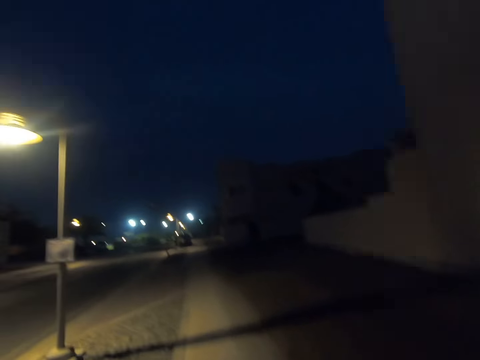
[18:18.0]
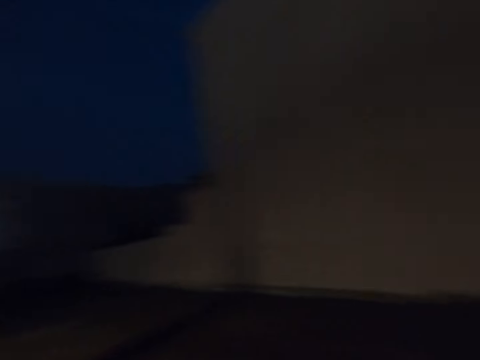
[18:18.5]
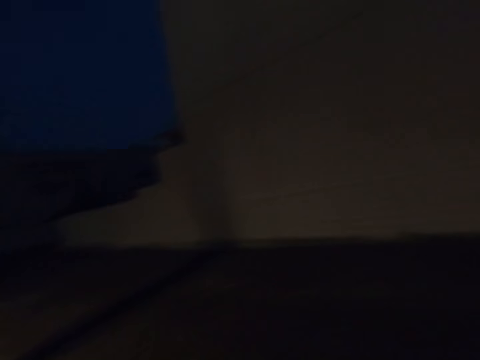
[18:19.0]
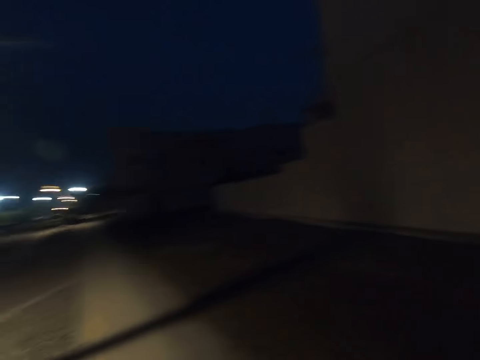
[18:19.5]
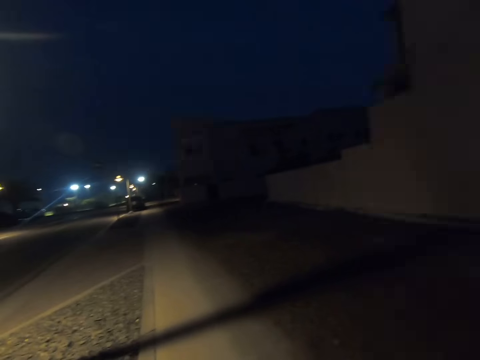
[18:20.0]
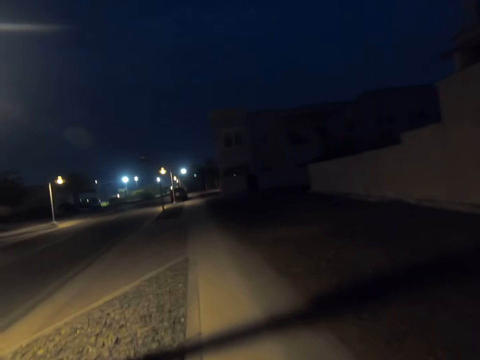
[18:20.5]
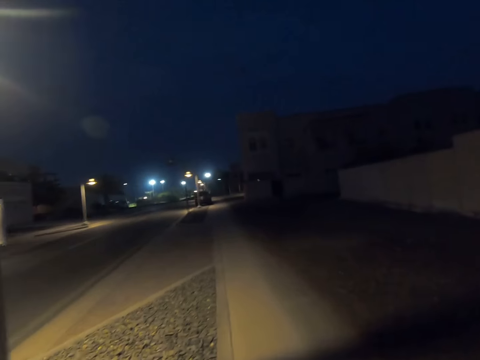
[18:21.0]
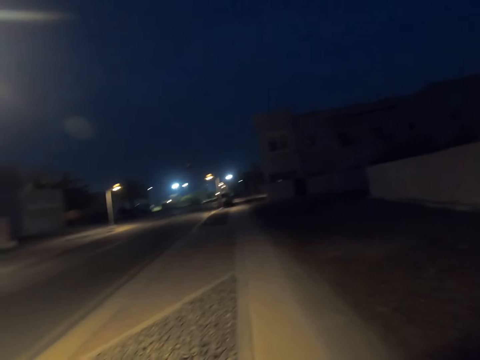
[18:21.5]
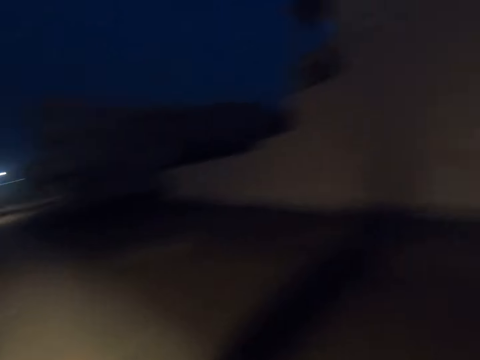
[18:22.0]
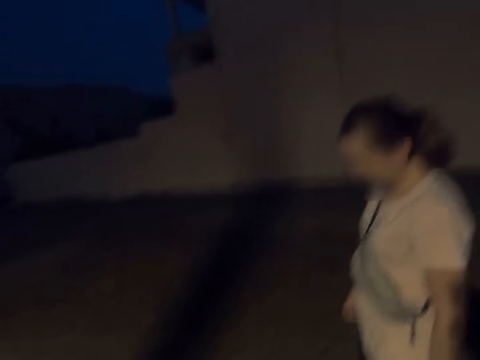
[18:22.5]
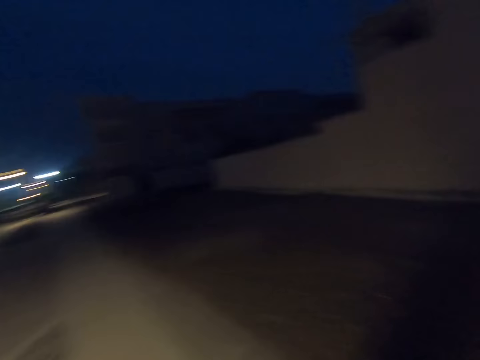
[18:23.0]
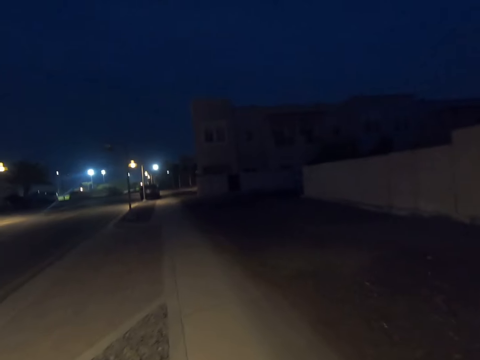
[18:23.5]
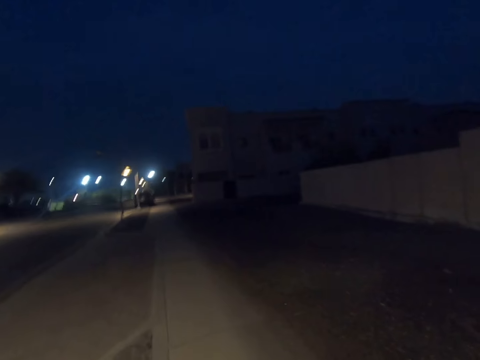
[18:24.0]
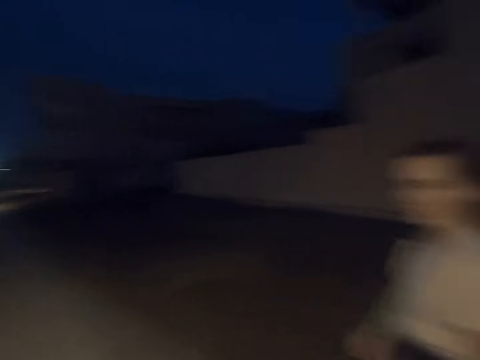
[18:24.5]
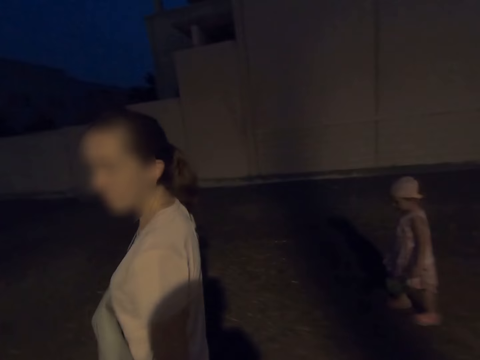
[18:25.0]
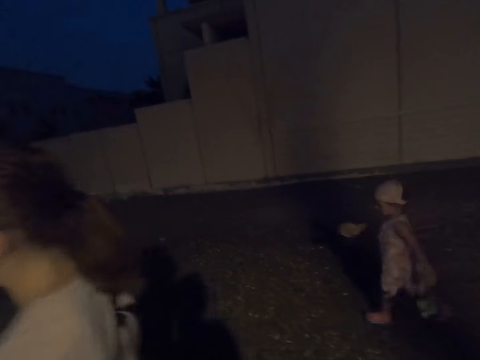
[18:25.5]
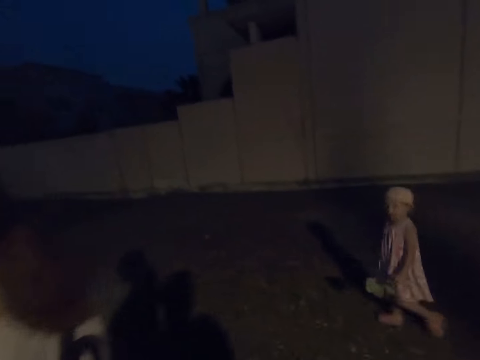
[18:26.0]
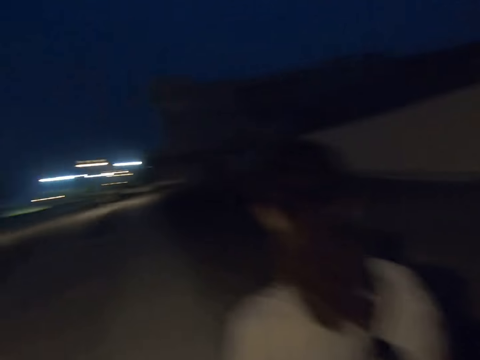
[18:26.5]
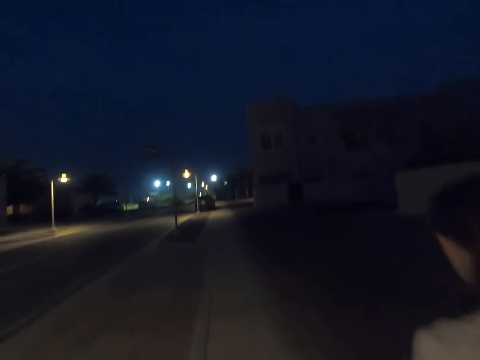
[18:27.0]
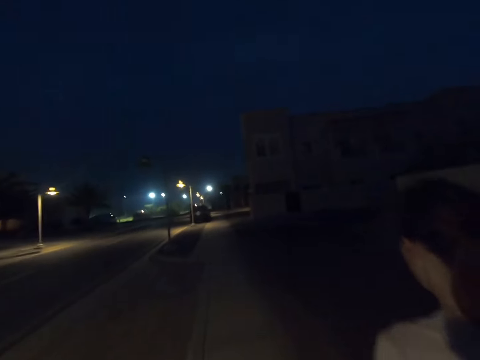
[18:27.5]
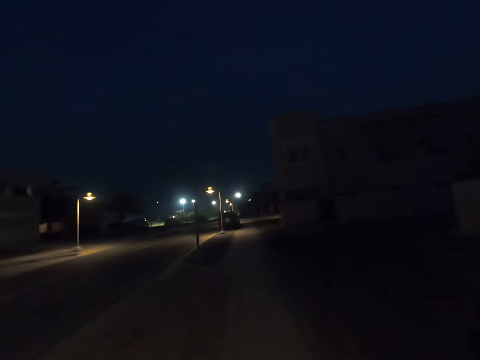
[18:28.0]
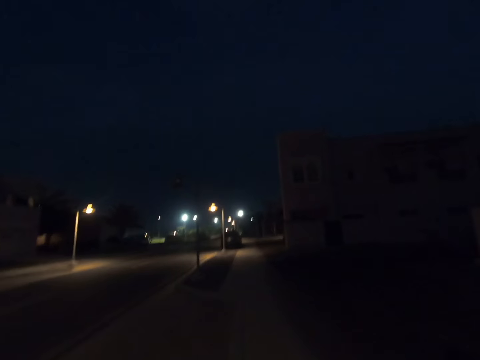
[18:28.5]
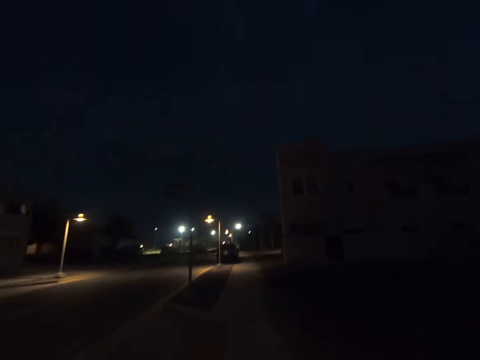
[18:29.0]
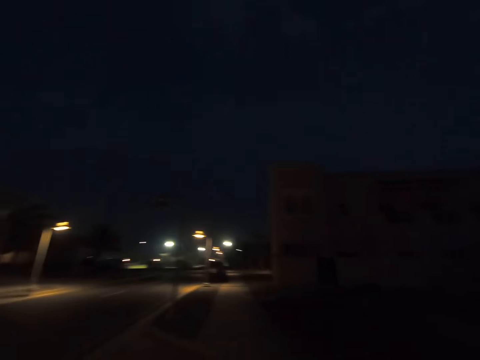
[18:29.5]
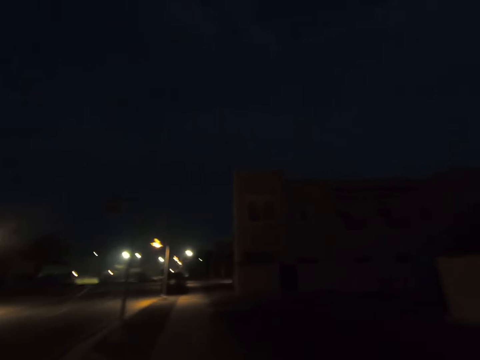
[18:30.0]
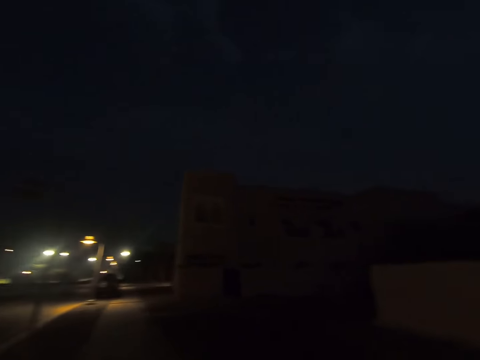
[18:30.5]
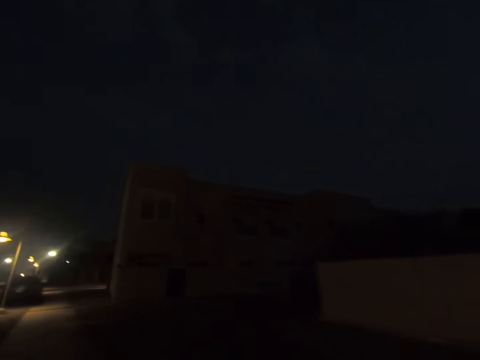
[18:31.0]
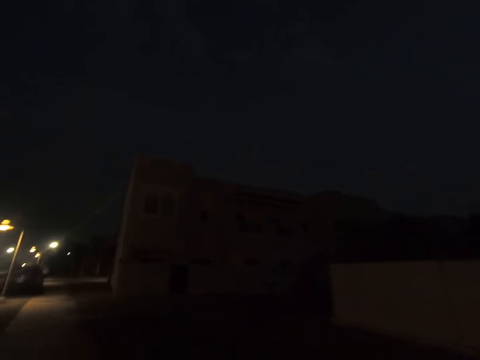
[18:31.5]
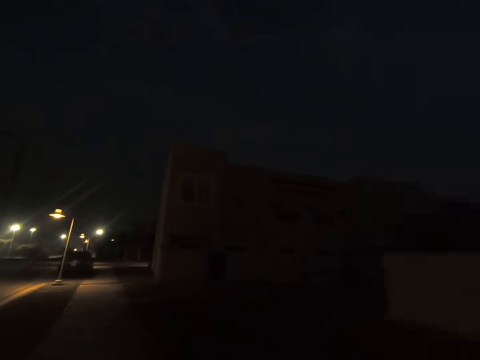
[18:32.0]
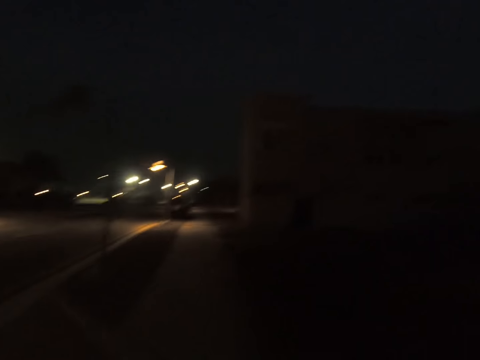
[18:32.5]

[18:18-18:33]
The camera wearer walks around. They look at a woman. A child walks on the land next to the sidewalk. The camera wearer walks on the sidewalk alongside the woman. The child carries leaves. The camera wearer walks on the sidewalk alongside the woman. They walk on the sidewalk.

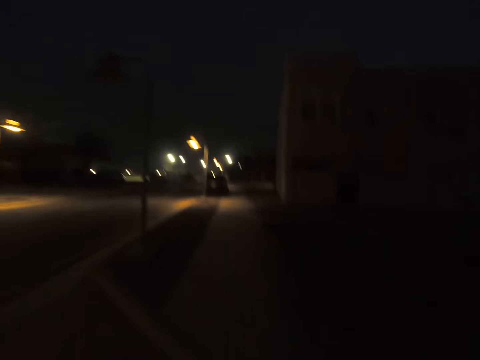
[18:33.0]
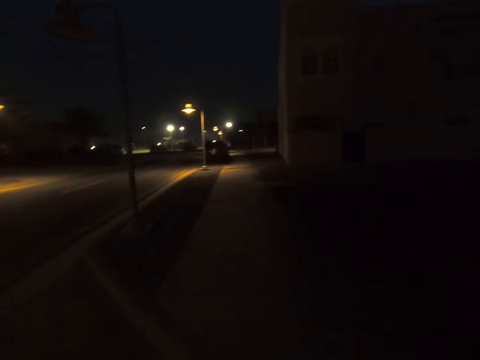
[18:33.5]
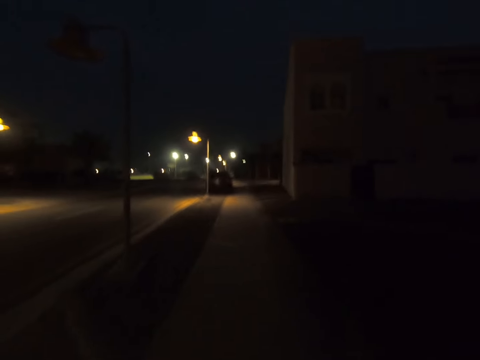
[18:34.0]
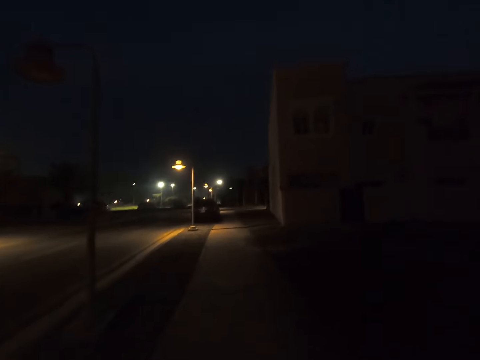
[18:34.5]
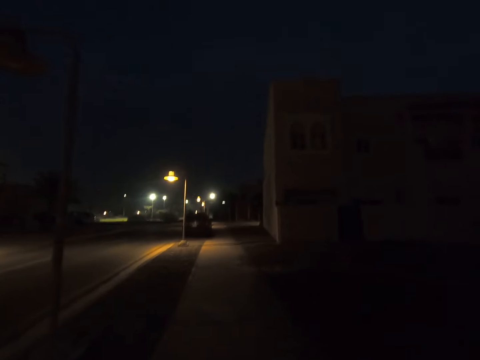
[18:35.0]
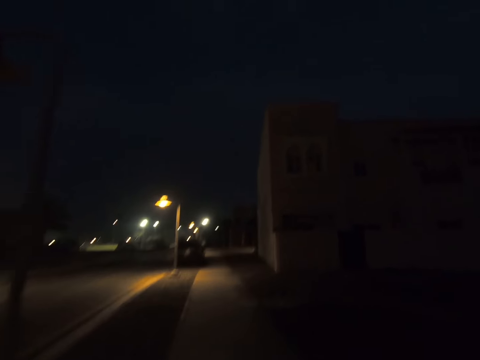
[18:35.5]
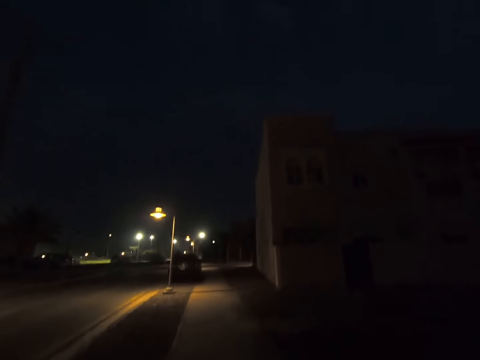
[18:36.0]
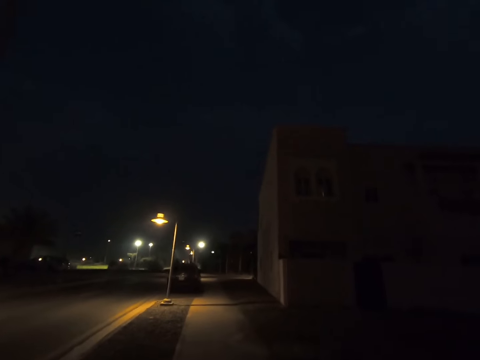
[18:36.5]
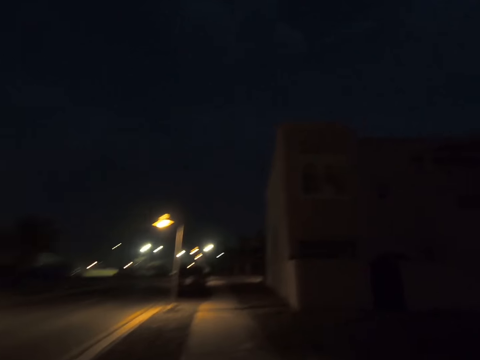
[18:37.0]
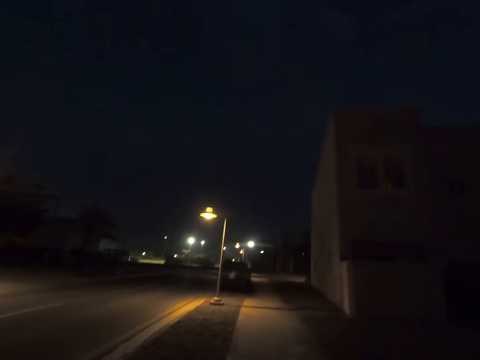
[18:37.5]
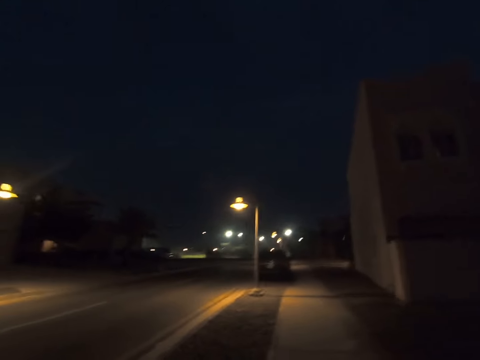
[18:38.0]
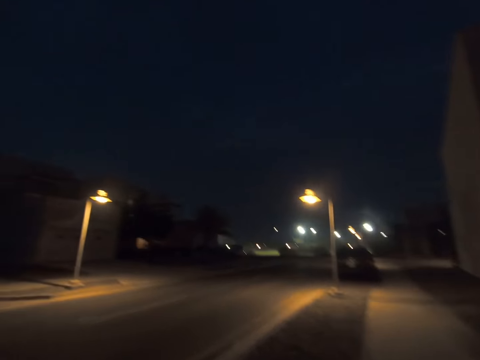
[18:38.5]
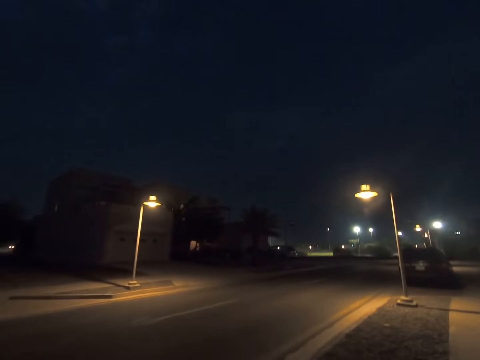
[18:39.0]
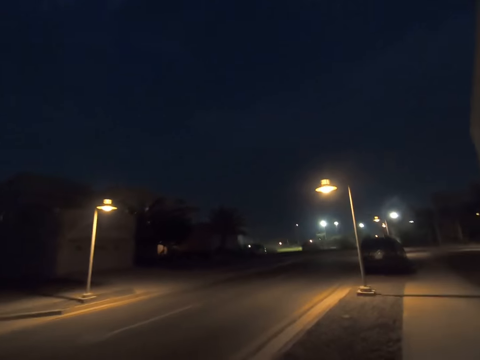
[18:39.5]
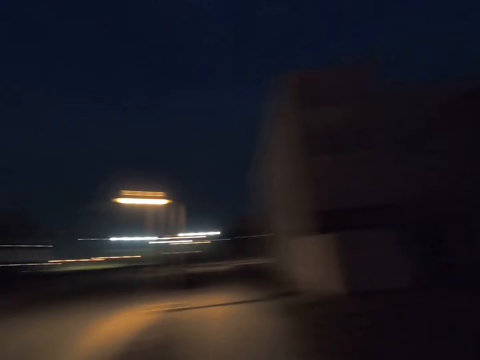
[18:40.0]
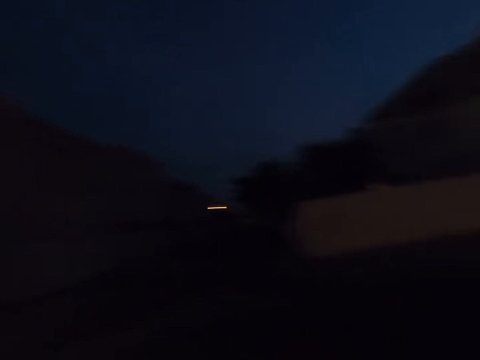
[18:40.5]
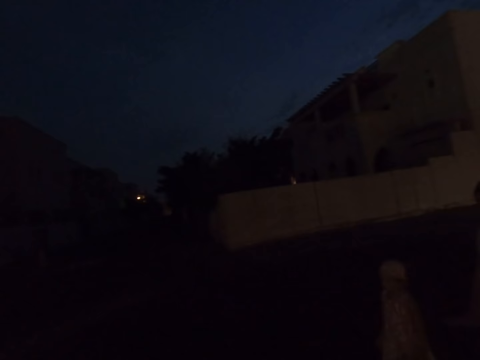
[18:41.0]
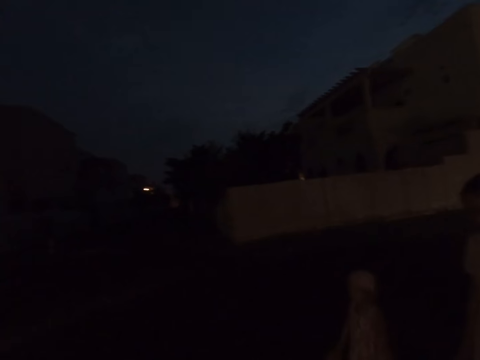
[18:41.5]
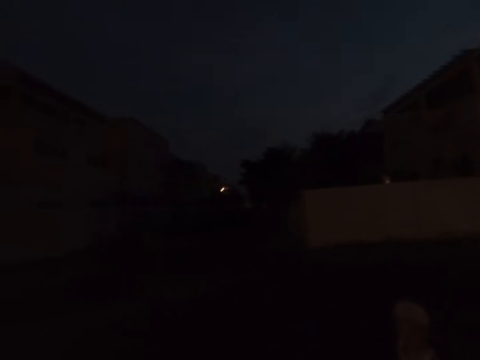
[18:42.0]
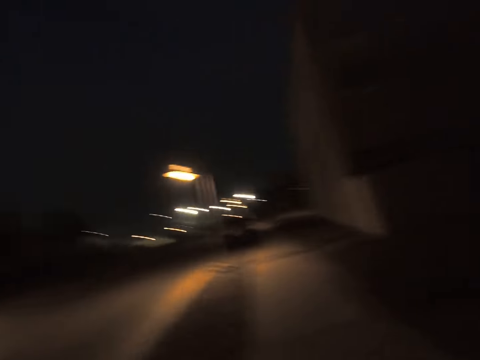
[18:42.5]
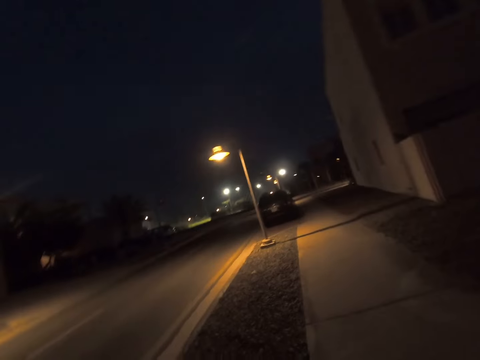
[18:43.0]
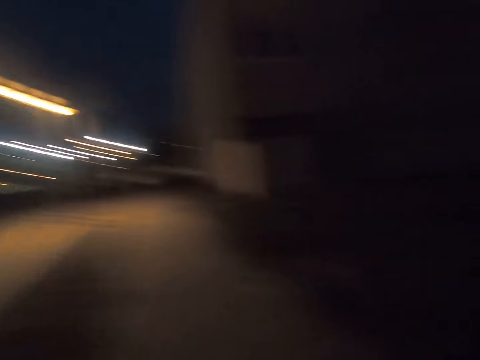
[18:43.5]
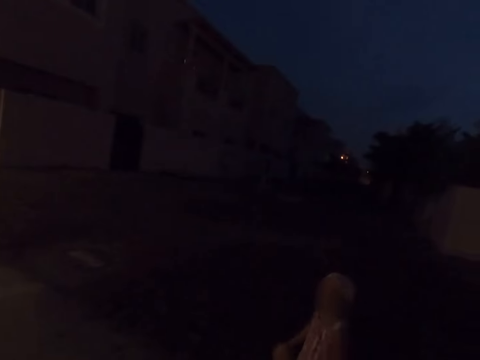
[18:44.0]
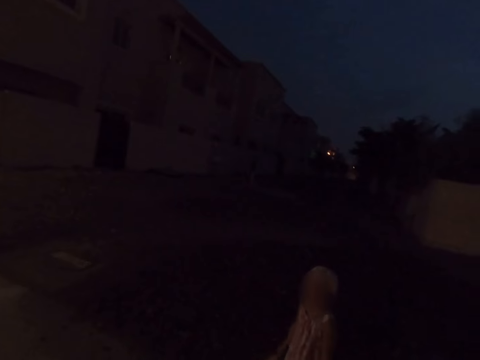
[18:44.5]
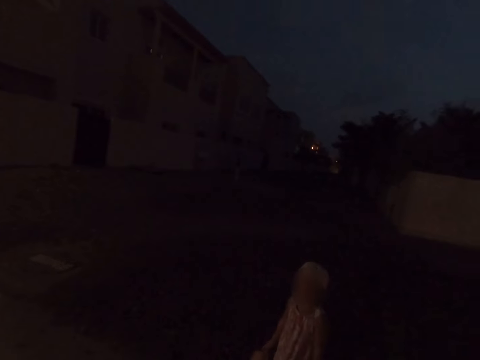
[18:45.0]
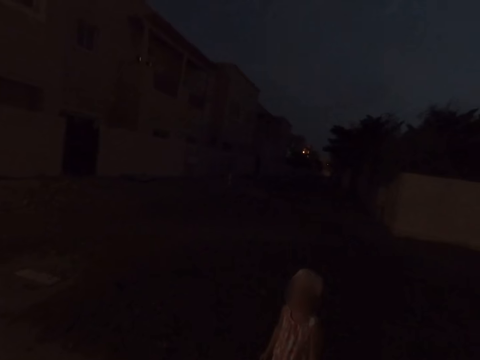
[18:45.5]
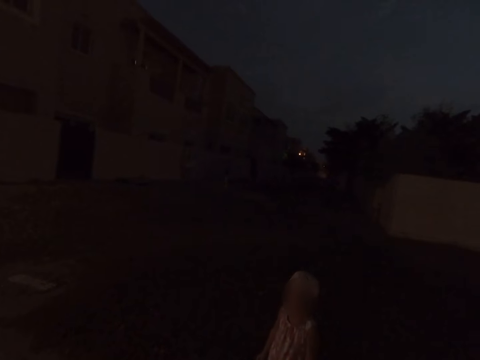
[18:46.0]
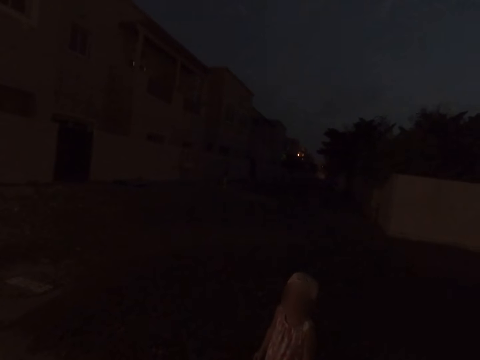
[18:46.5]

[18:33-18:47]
The camera wearer looks around and walks around. They turn around. They gaze at a woman and a child. They gaze at the child.
